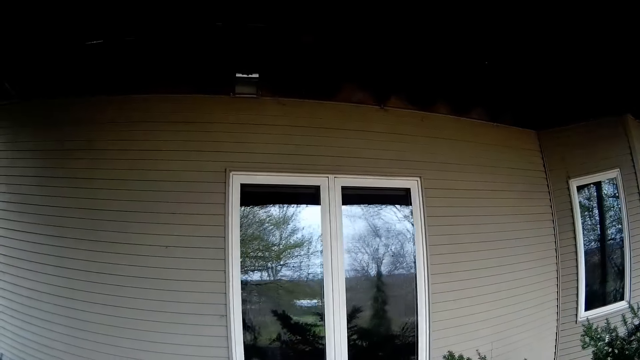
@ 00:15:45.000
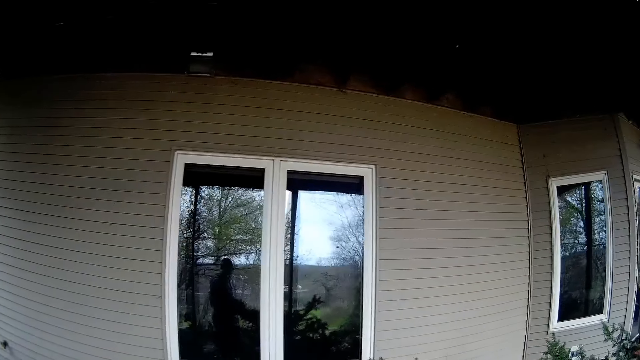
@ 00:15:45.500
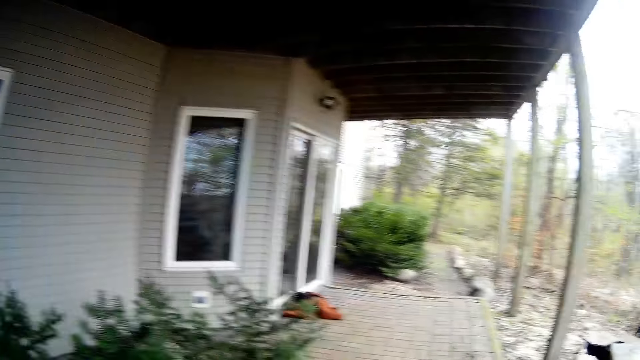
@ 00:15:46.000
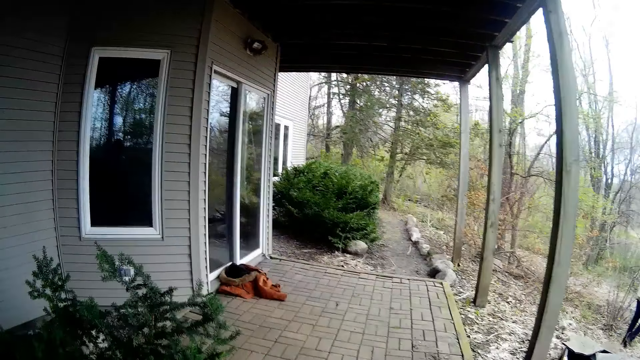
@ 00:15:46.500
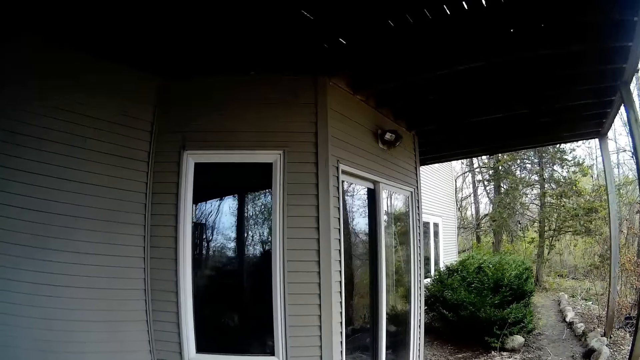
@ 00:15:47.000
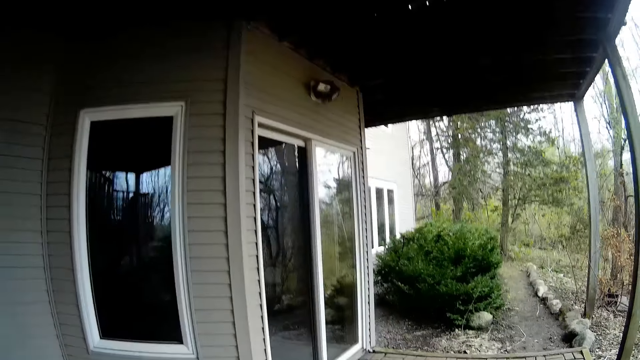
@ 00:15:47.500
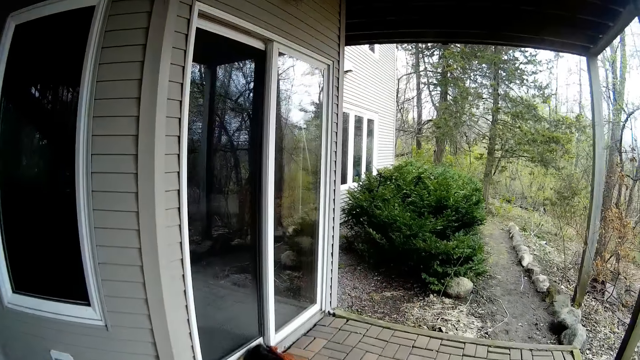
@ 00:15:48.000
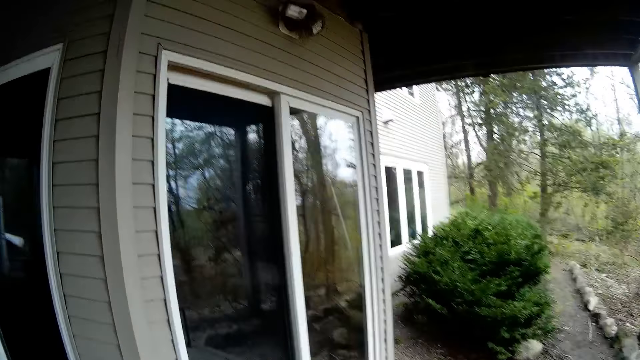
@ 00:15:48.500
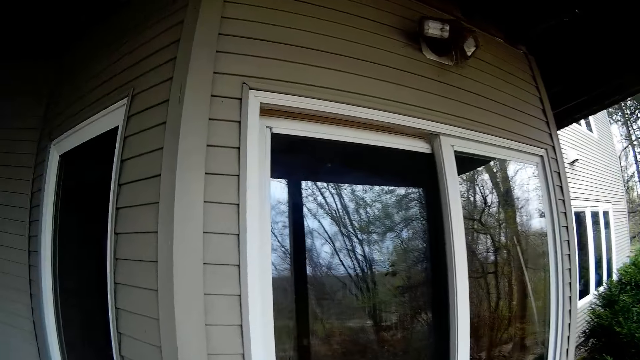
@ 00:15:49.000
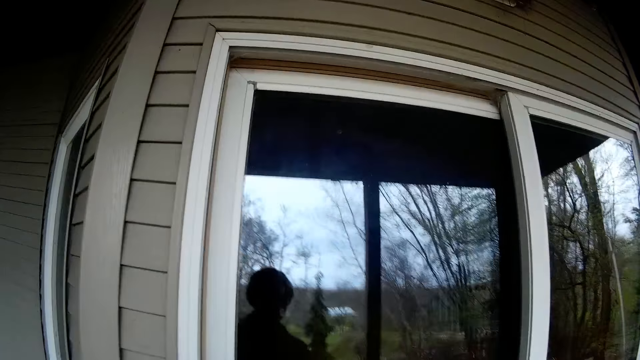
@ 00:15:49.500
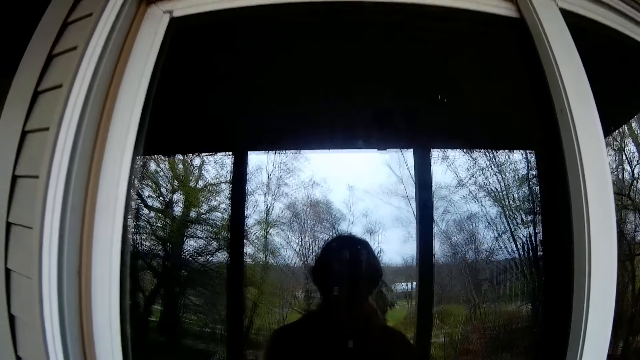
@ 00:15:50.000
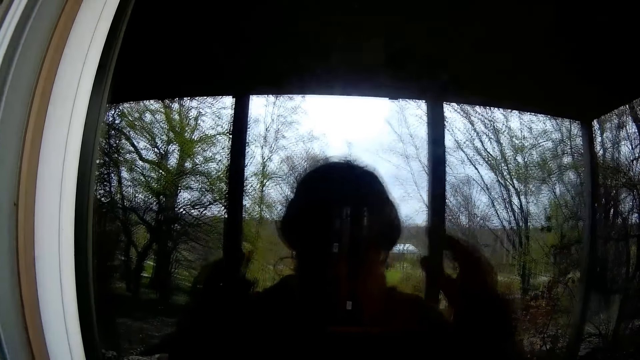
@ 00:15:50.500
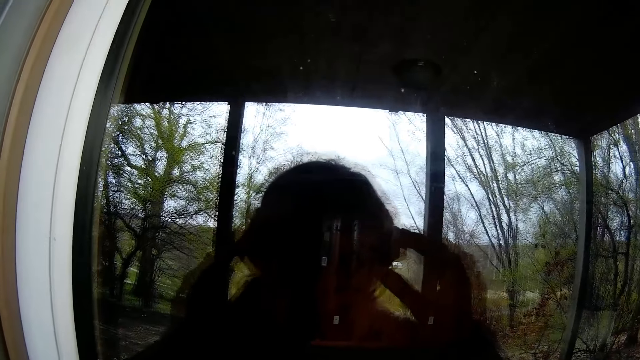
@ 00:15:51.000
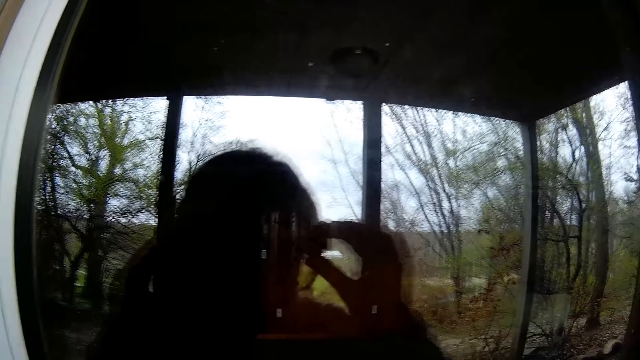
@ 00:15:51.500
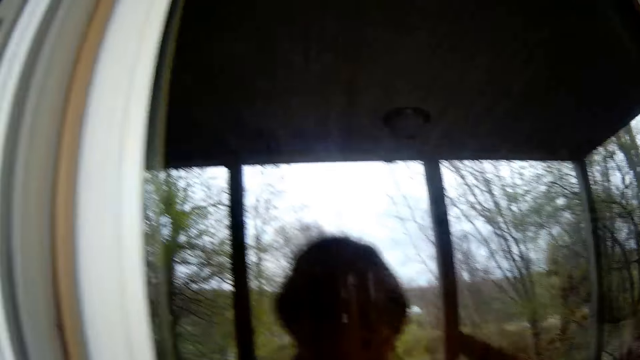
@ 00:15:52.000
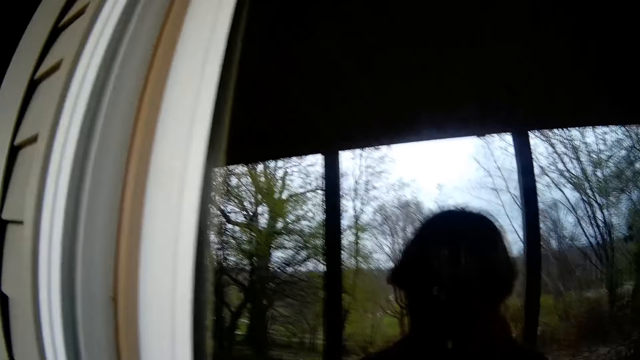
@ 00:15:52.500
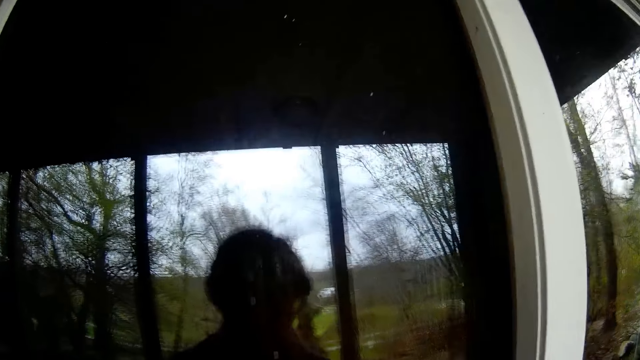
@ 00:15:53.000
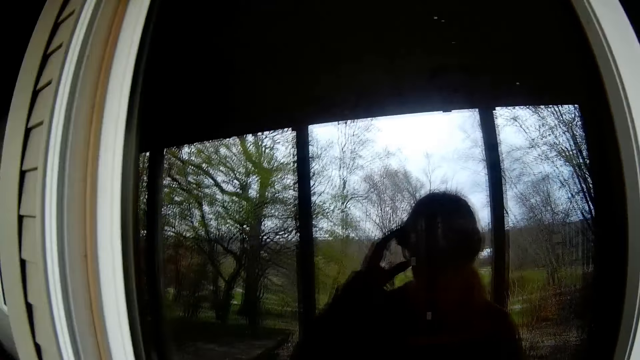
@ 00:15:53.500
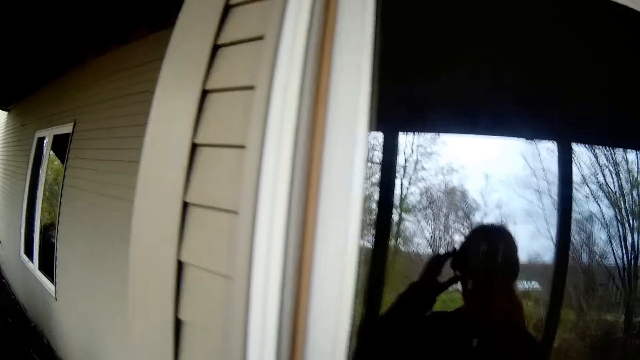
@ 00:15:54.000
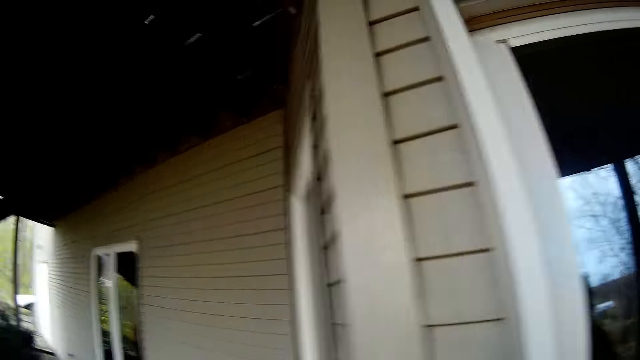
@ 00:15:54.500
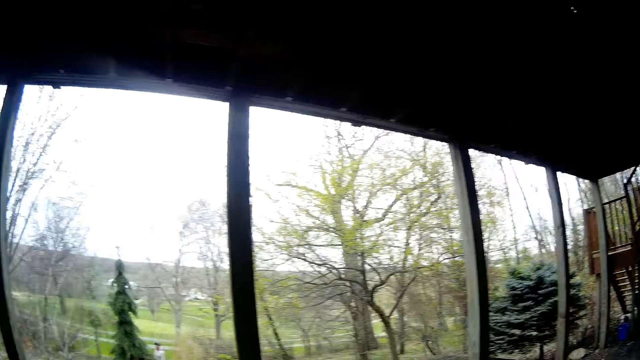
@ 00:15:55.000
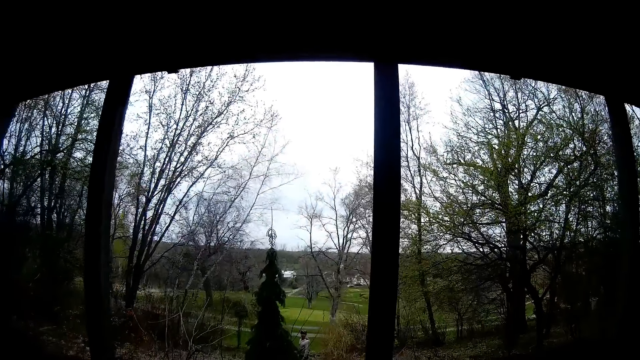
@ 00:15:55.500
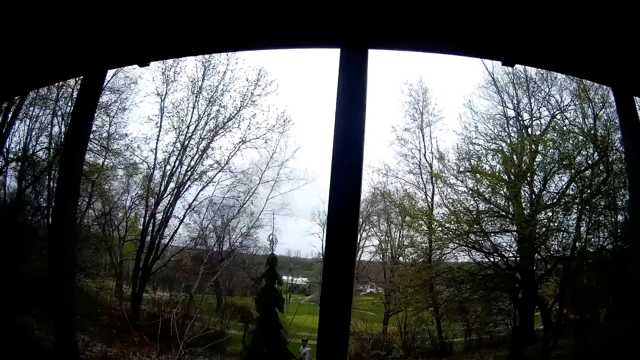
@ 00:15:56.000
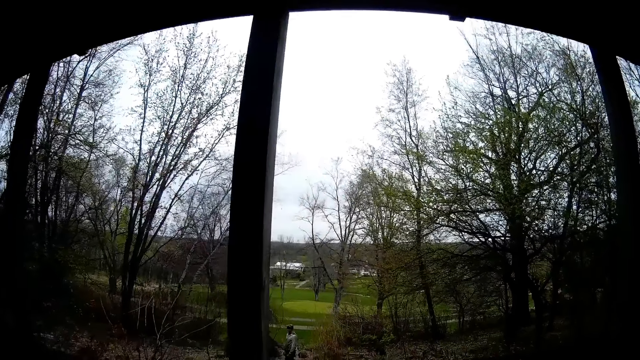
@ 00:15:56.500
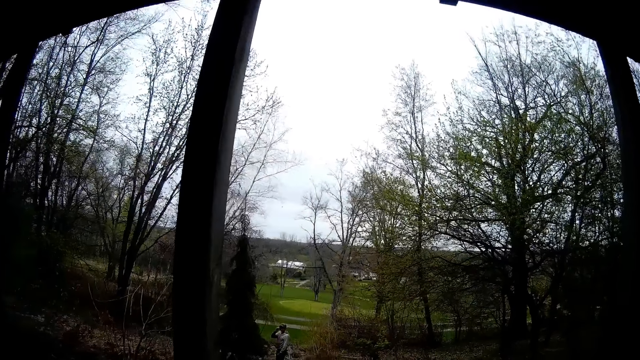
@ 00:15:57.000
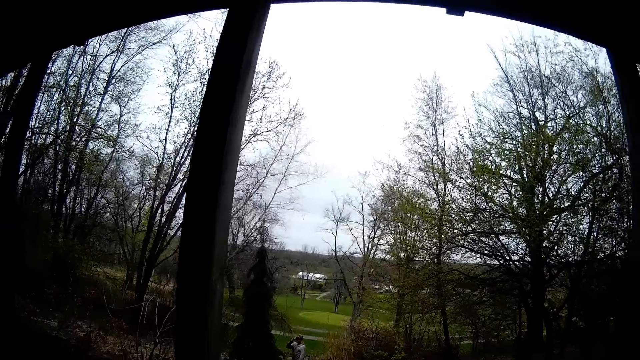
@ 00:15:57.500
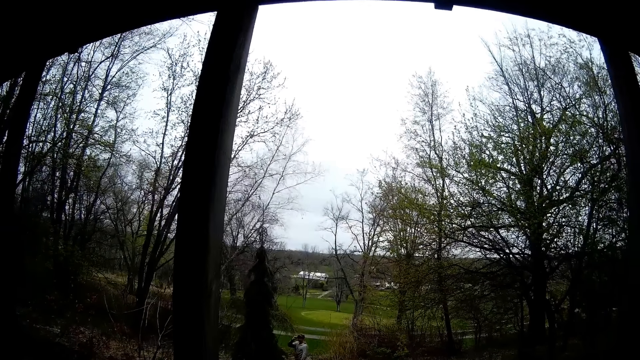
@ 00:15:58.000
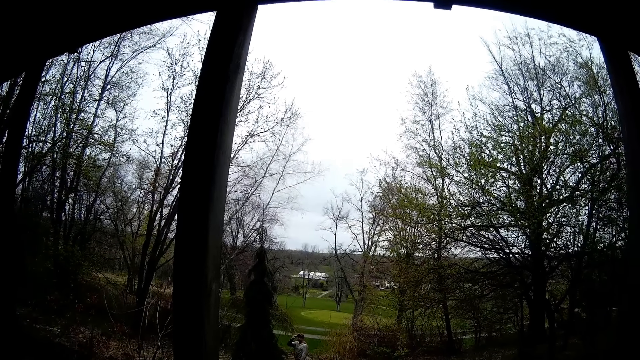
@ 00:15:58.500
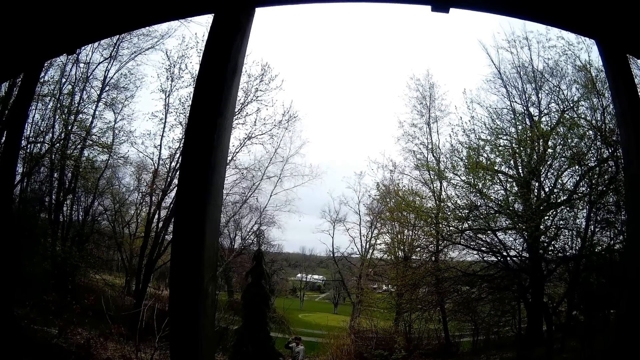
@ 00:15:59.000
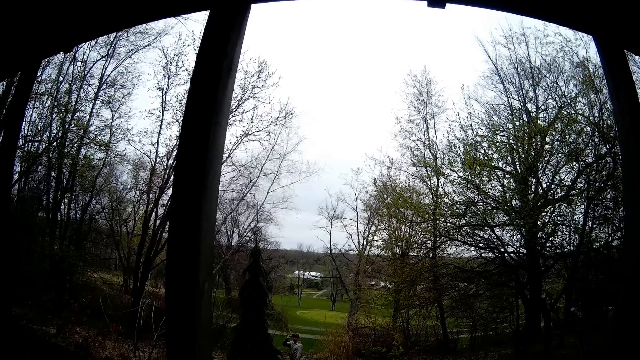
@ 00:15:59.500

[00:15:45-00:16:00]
The camera wearer moves around the compound. She adjusts her glasses with both hands in front of a window mirror. She looks around. She does something. The man lifts his glasses with his right hand.

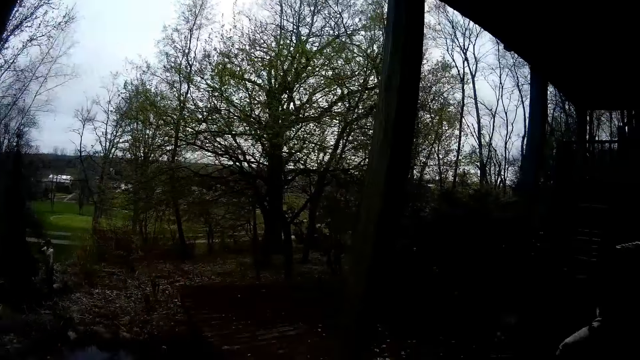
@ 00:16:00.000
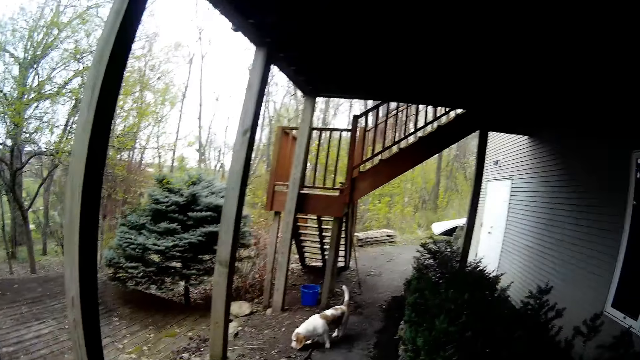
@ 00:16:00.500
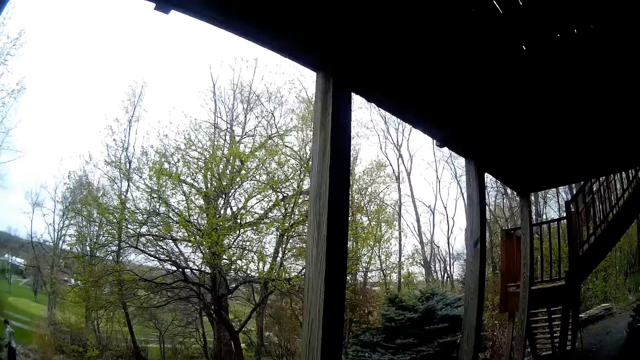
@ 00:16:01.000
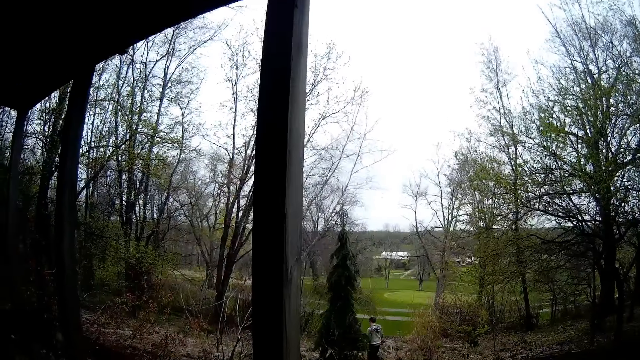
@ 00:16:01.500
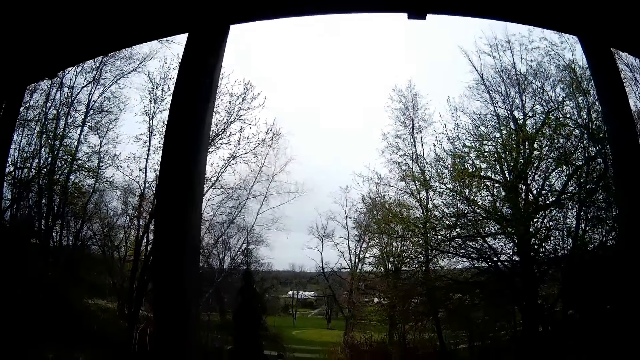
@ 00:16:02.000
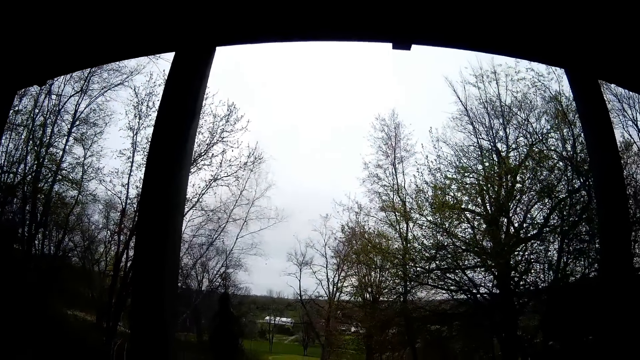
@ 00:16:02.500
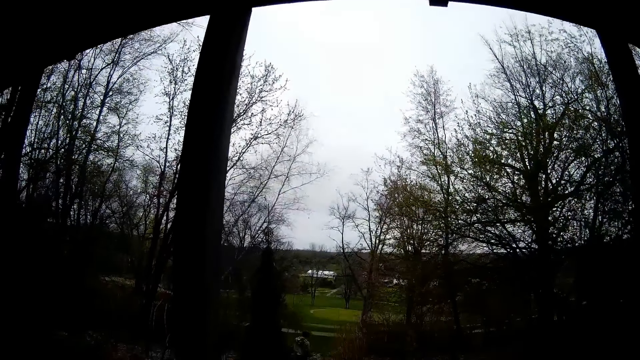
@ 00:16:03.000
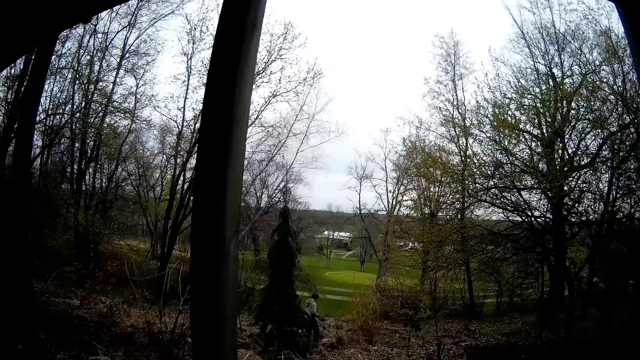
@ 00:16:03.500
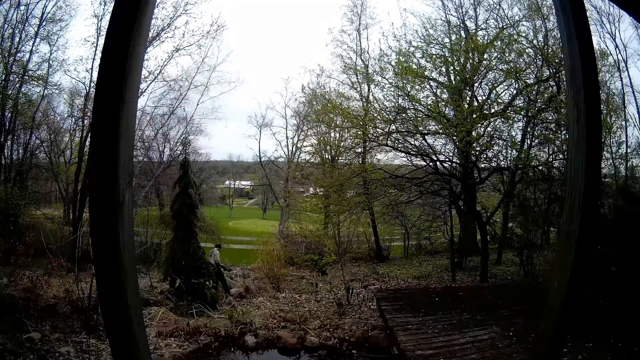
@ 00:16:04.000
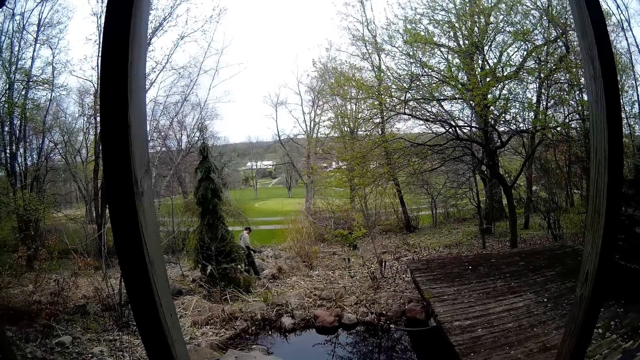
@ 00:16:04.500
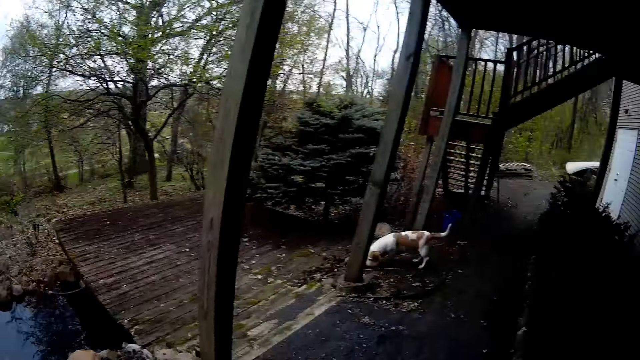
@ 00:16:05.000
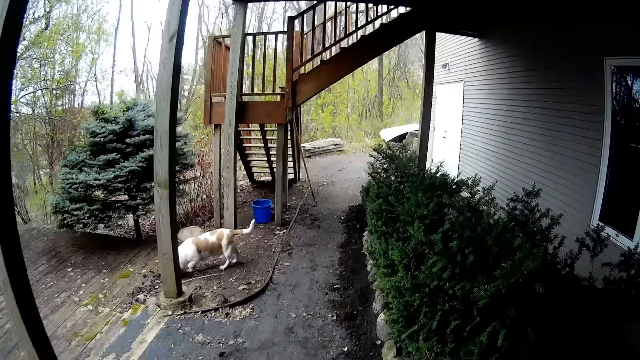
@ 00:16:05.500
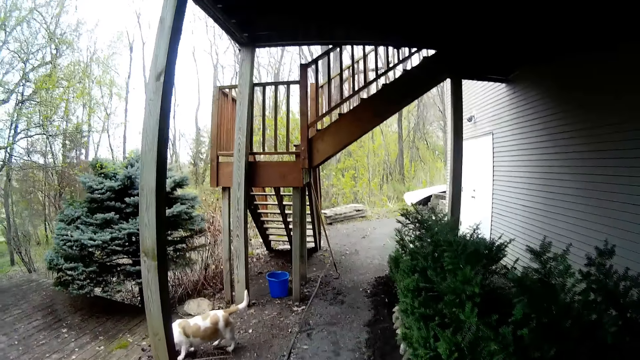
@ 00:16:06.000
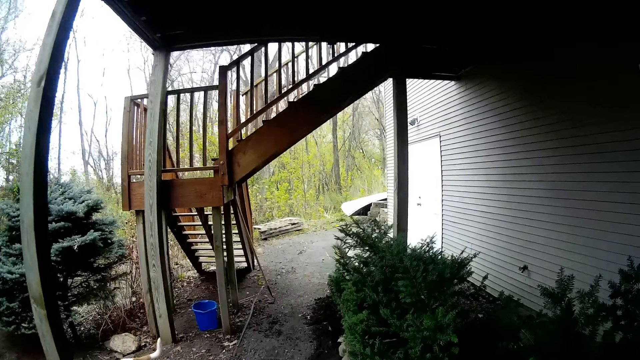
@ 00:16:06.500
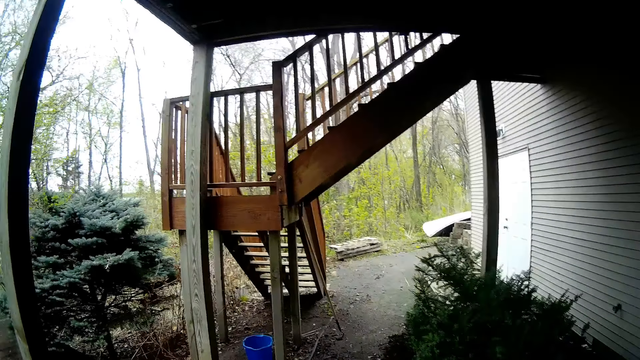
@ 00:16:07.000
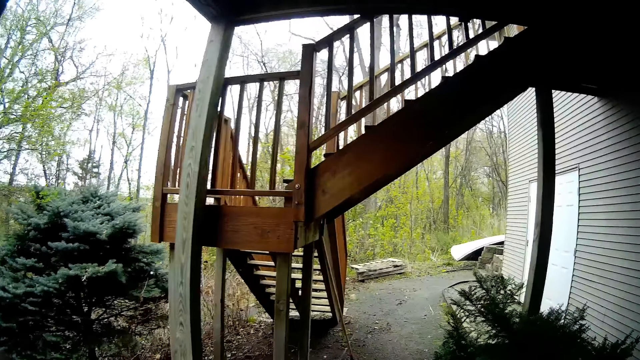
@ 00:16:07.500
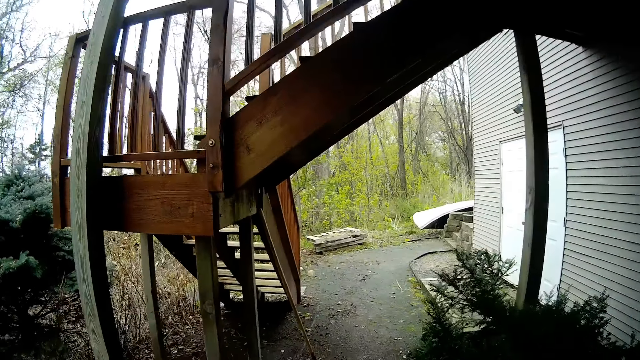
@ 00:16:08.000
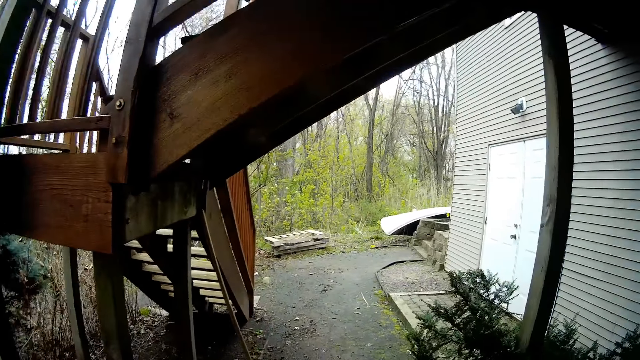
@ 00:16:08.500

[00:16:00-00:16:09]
The camera wearer looks around. They move around the compound.
